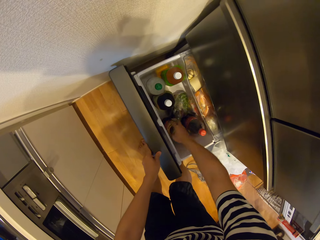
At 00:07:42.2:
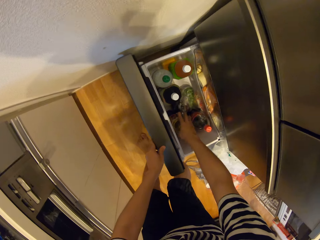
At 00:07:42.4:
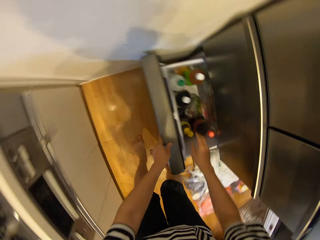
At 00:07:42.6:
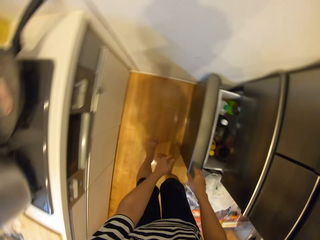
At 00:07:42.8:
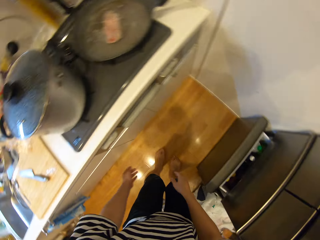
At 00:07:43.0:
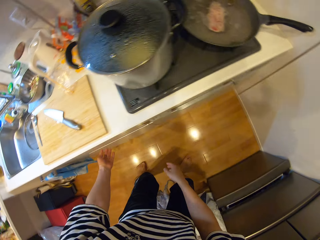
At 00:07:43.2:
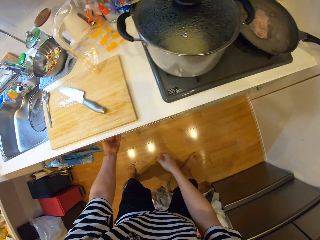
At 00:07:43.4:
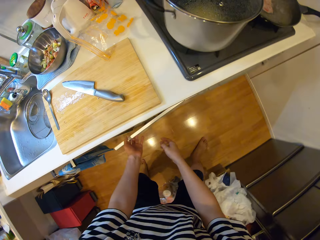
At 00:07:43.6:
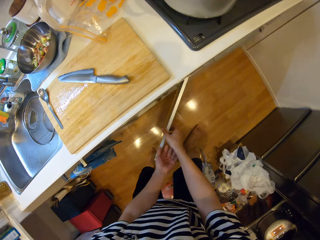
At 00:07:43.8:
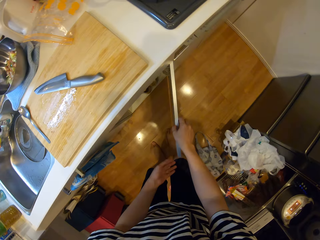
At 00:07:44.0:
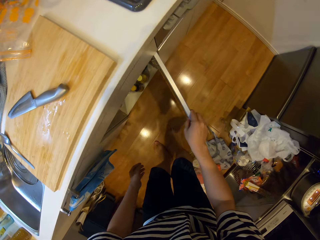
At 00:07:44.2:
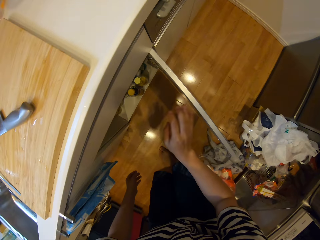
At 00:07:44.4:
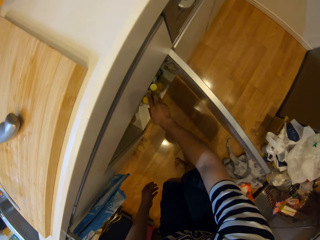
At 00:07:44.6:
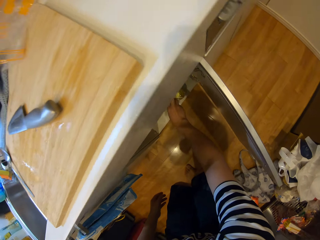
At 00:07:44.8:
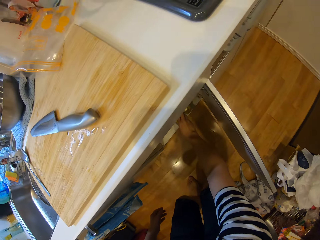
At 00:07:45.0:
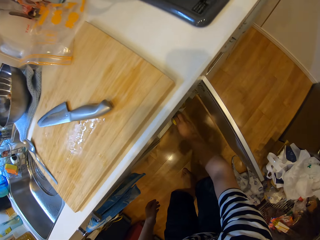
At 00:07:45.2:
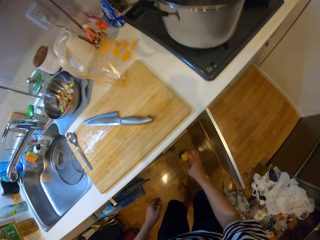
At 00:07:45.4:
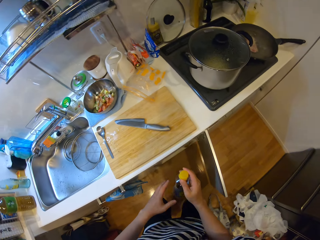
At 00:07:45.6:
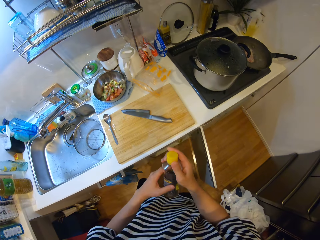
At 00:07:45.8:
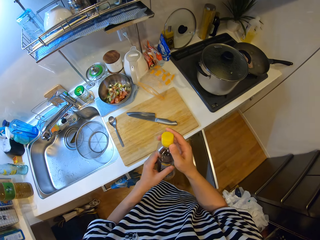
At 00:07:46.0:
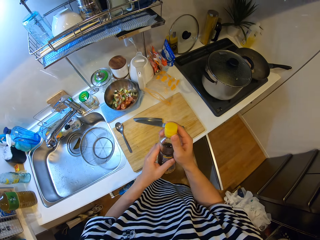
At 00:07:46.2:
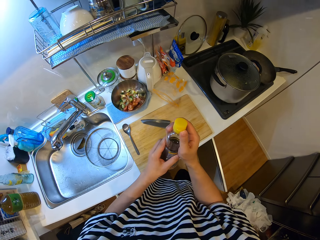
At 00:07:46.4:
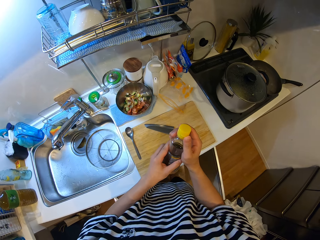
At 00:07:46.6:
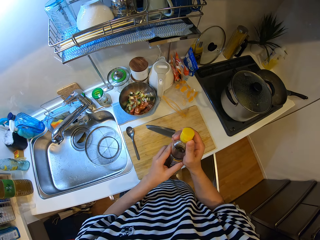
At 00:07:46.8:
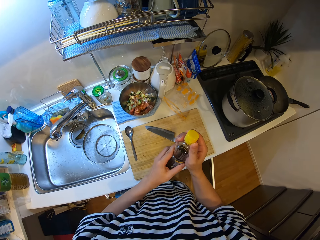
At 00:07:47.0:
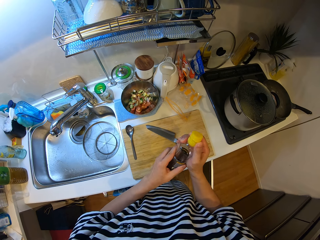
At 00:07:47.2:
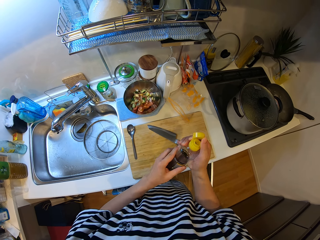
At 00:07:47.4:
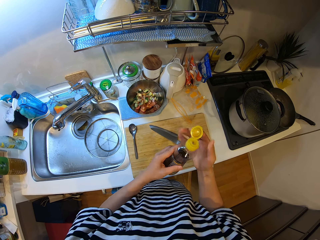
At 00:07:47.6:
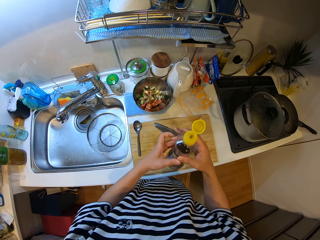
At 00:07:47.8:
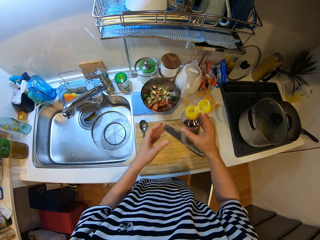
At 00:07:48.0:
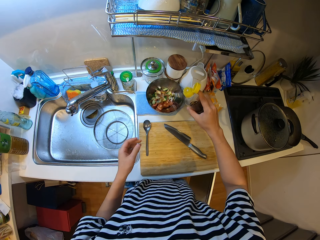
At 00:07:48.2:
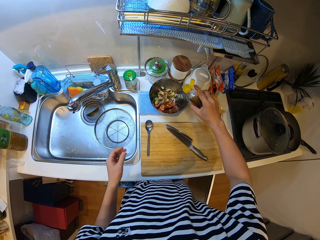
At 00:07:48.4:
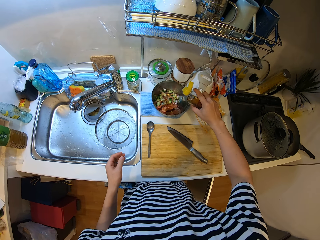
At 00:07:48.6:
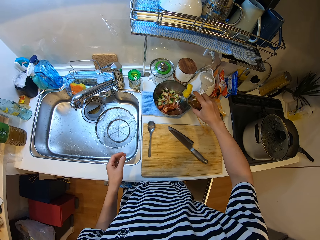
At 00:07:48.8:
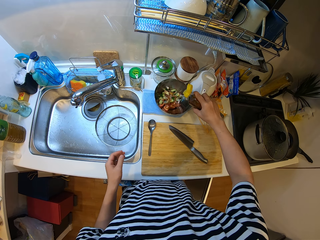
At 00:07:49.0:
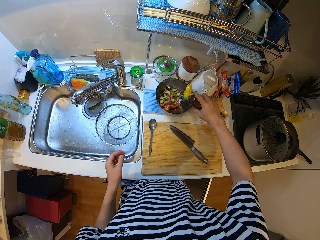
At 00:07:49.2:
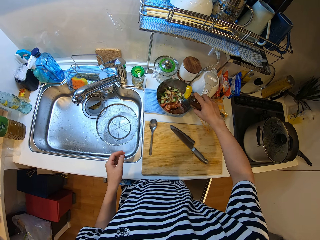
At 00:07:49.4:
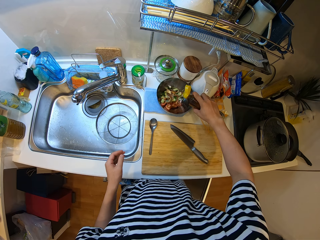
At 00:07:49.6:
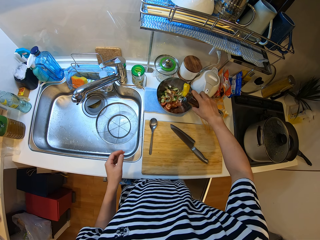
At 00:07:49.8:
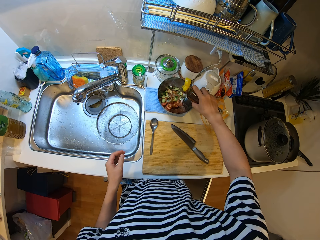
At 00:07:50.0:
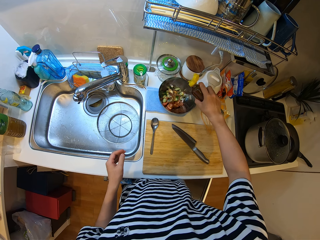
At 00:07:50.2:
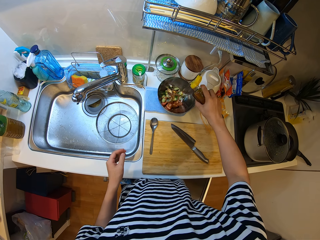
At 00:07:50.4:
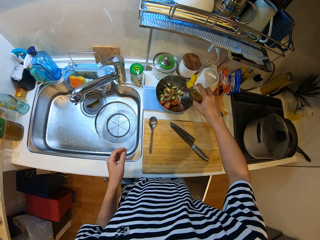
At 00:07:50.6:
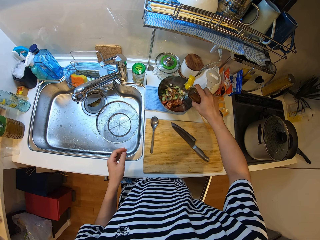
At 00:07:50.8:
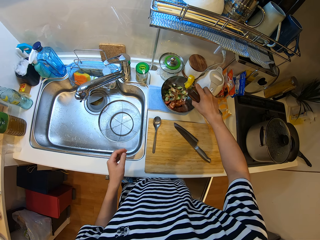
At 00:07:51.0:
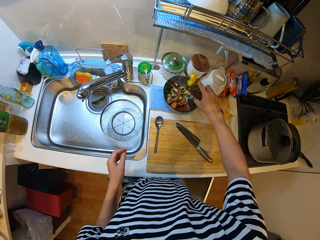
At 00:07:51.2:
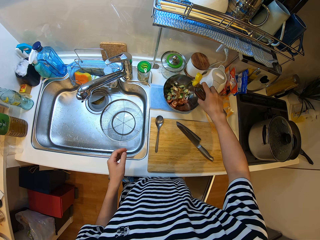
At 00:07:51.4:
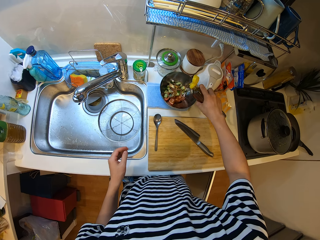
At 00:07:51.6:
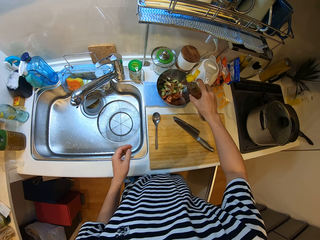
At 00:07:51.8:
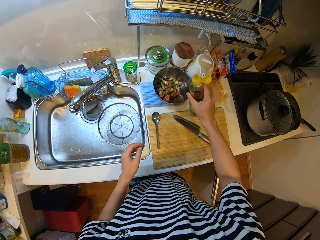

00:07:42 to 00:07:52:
The camera wearer places the bottle in the fridge. They close the fridge drawer. They open a cabinet. They take a bottle from the cabinet. They open the bottle. They pour some of the content, oil, in the bowl of veggies.

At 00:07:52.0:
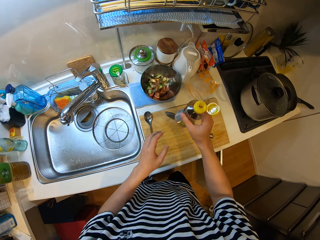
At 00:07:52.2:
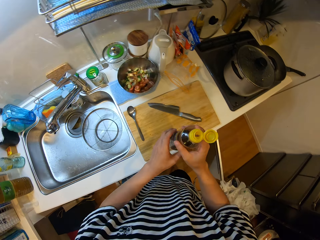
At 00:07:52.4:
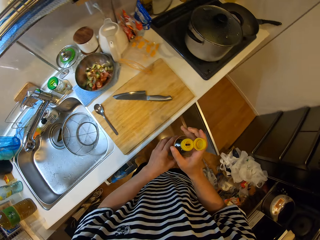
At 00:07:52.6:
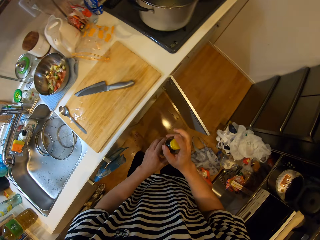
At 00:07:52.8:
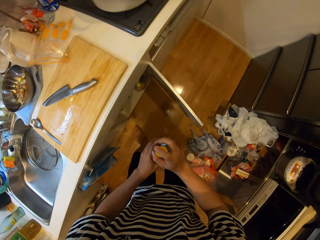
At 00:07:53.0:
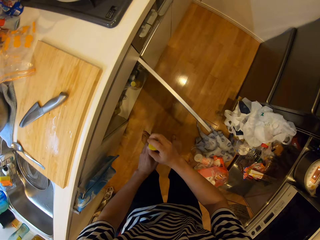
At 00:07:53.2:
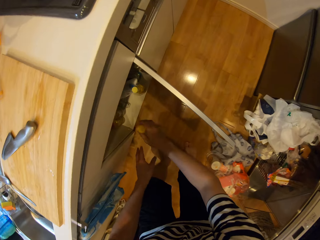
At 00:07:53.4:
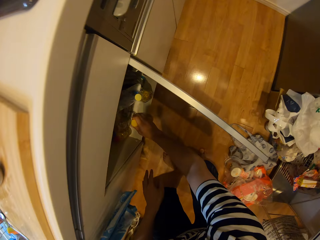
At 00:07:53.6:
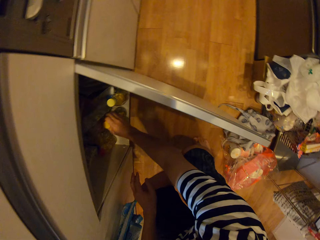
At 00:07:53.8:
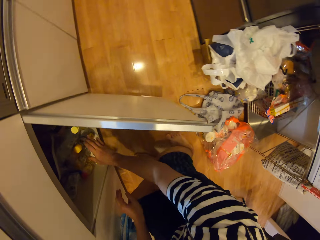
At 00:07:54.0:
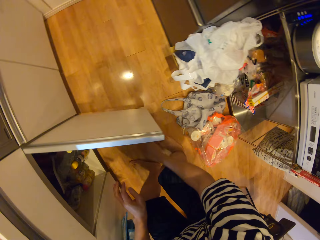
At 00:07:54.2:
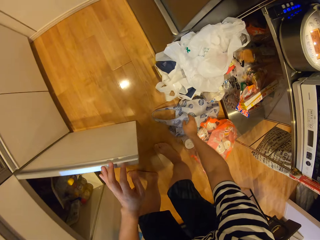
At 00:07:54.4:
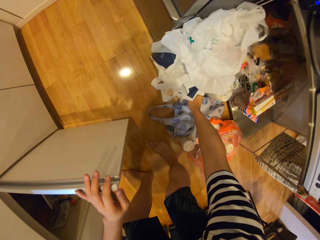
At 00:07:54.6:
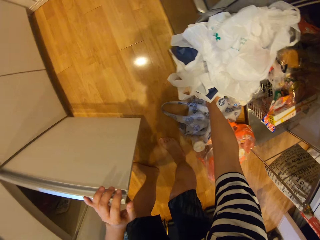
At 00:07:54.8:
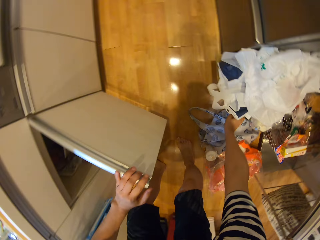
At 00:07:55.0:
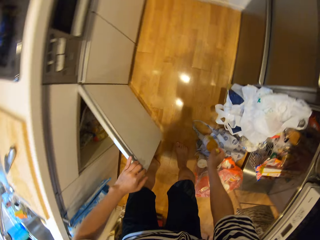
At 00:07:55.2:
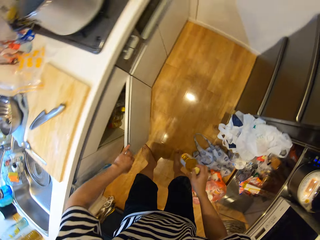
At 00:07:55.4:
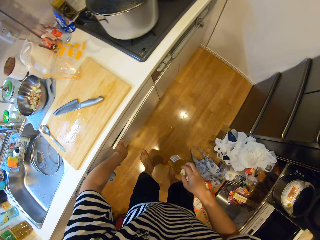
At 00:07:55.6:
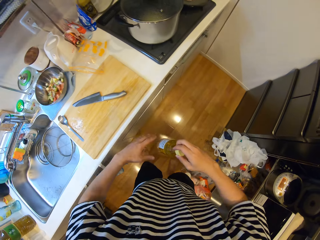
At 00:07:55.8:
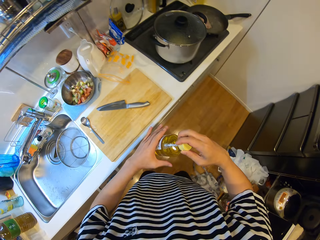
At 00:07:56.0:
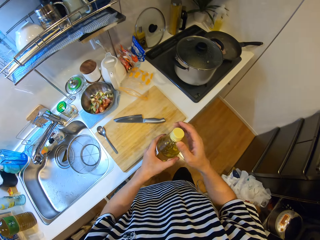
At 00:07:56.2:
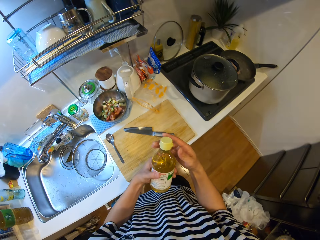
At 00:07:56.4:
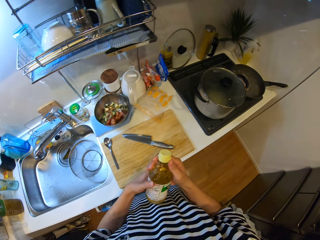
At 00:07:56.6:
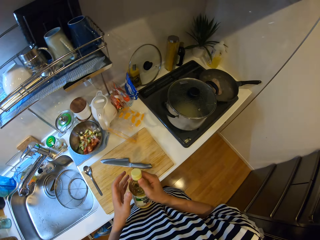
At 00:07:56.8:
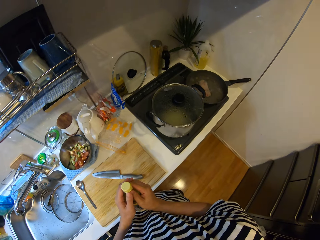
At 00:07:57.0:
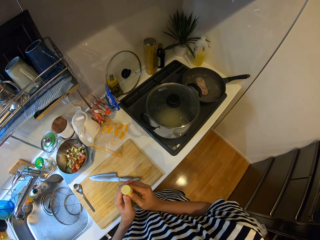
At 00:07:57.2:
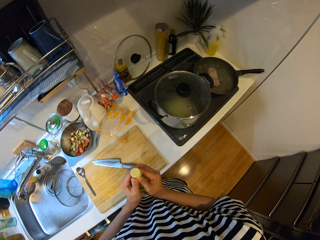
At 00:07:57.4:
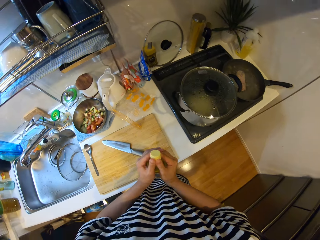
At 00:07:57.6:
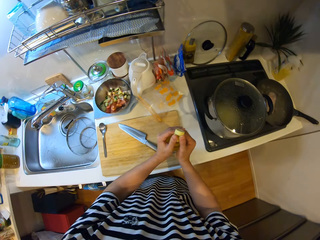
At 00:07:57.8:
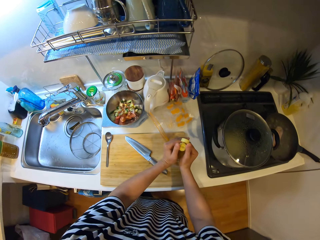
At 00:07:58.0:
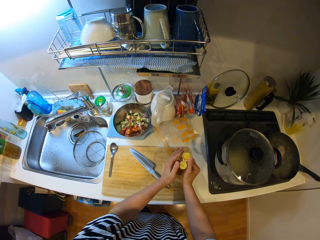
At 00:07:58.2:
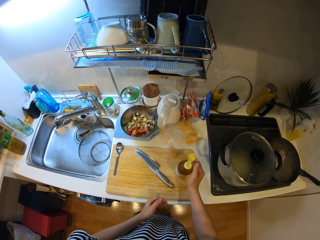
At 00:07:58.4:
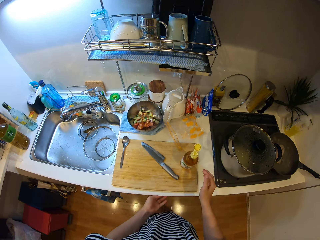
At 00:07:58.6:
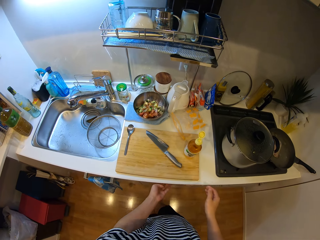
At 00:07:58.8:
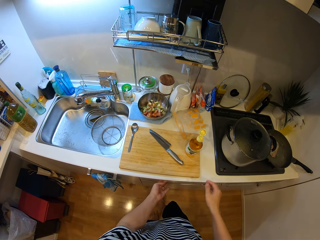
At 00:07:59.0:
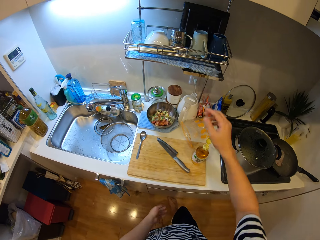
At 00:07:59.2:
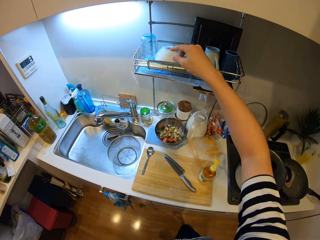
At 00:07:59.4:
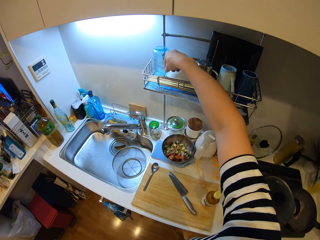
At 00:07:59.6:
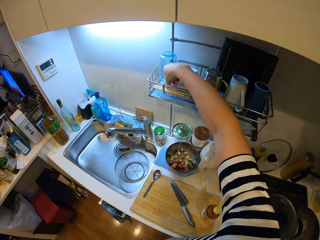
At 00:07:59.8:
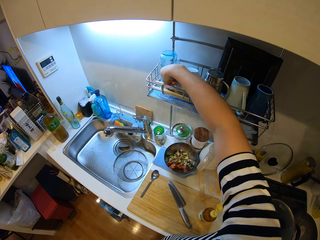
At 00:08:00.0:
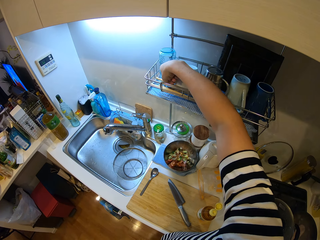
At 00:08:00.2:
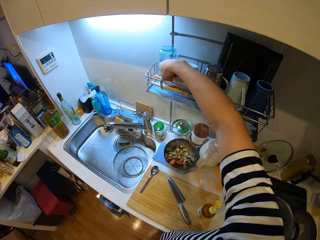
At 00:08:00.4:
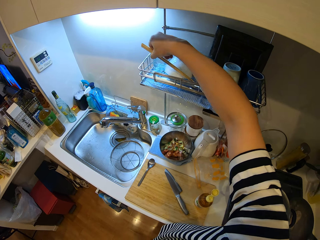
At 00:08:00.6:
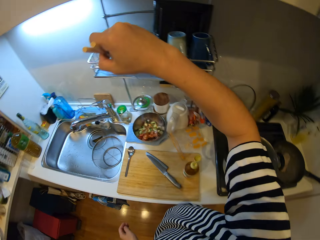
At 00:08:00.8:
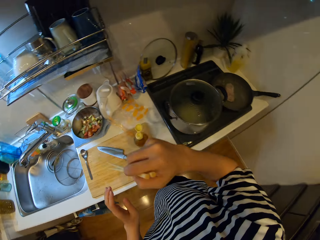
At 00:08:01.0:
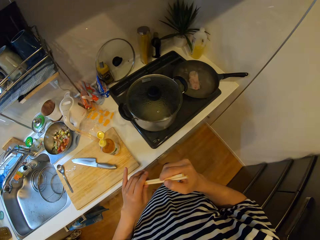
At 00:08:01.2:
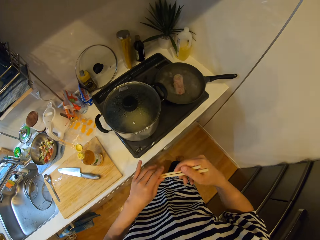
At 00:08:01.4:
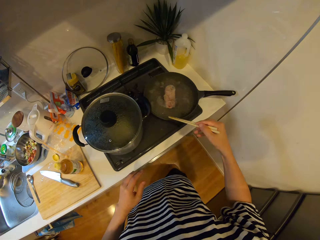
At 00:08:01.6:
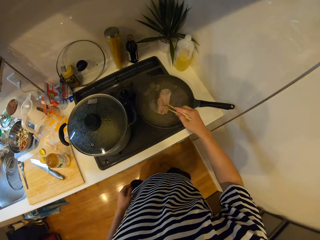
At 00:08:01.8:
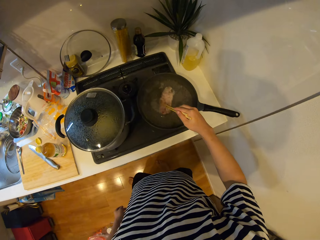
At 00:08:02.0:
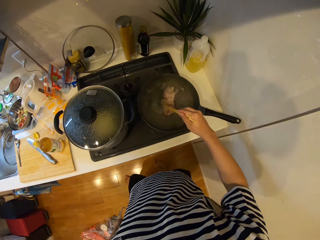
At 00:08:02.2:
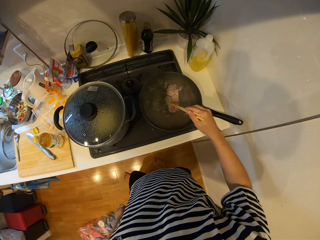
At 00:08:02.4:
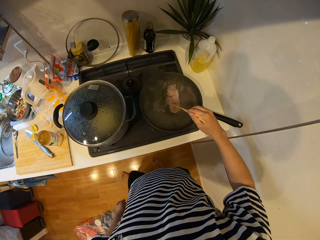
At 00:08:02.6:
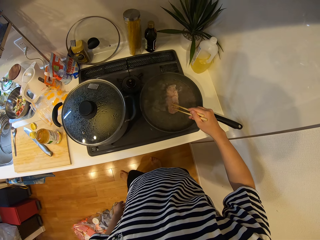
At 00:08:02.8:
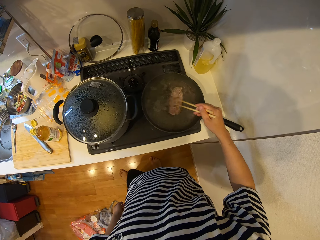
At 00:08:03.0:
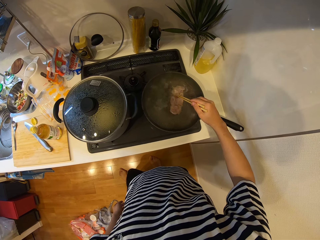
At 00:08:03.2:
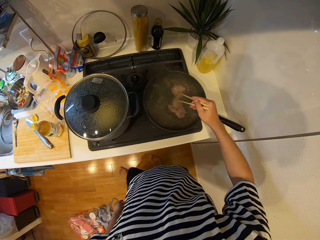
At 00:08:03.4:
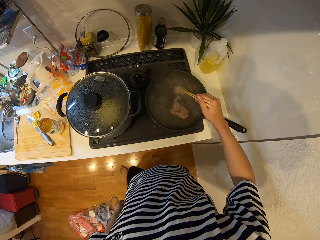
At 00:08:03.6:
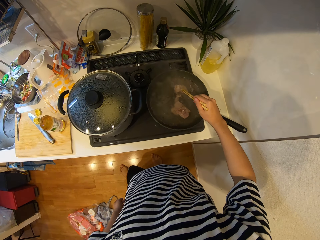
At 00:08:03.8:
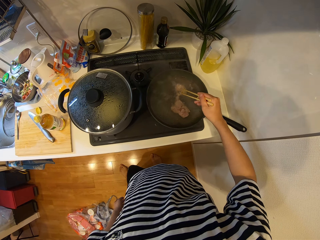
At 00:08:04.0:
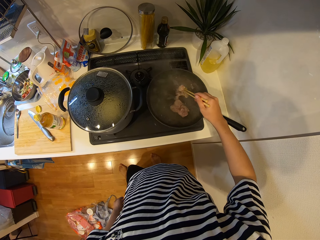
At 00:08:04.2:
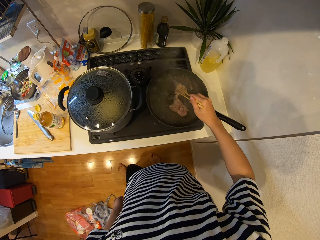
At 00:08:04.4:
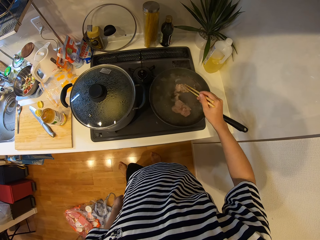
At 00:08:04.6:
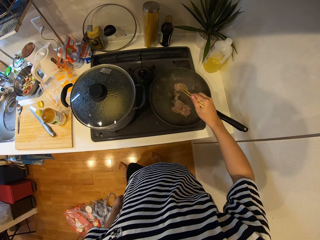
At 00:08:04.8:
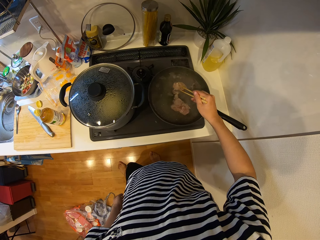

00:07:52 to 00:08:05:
The camera wearer covers the bottle. They place the bottle into the cabinet. They take a bottle from a shelf opposite the cabinet. They close the cabinet. They open the bottle. They place the bottle on the table. They take a pair of chopsticks from the plate rack. They stir meat with the chopsticks. They separate the mince meat in the frying pan on the cooker.
